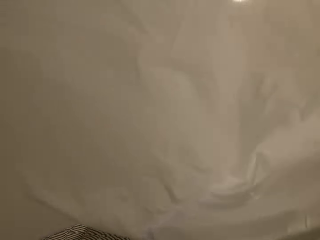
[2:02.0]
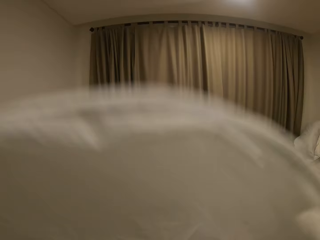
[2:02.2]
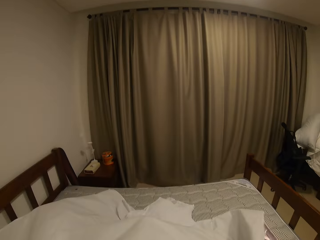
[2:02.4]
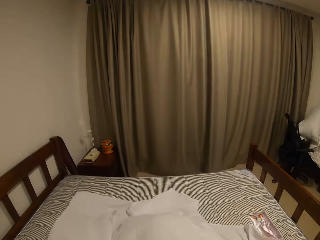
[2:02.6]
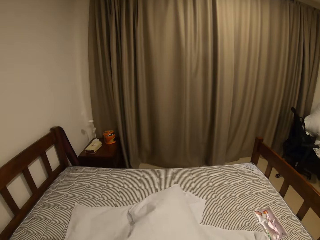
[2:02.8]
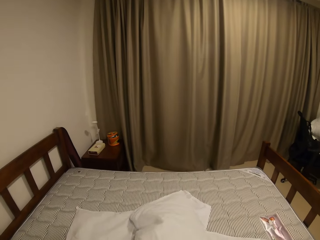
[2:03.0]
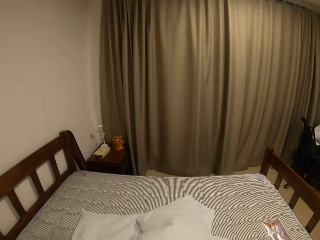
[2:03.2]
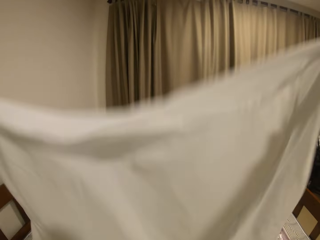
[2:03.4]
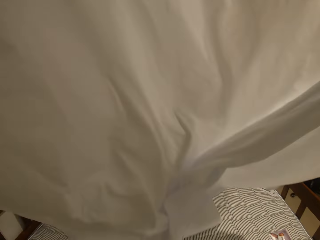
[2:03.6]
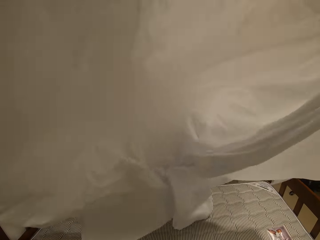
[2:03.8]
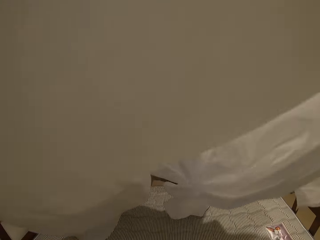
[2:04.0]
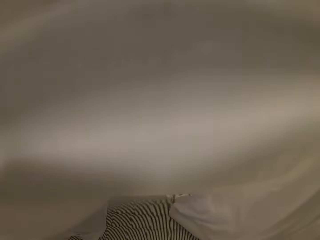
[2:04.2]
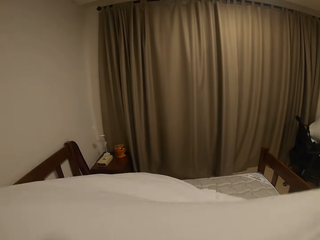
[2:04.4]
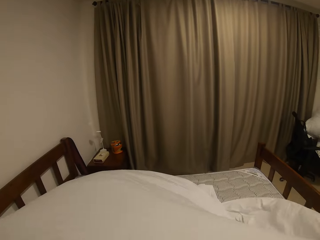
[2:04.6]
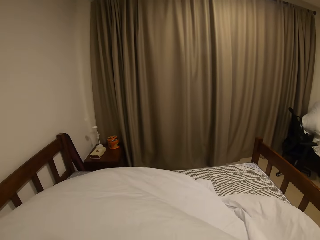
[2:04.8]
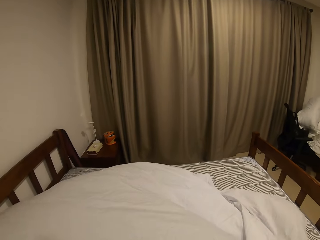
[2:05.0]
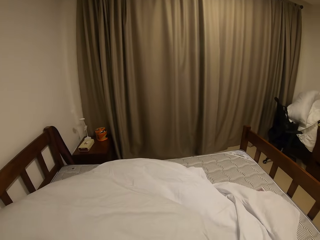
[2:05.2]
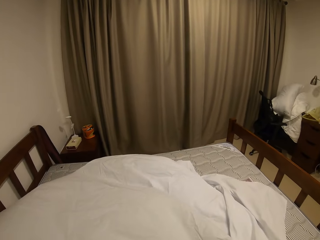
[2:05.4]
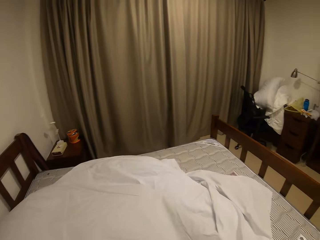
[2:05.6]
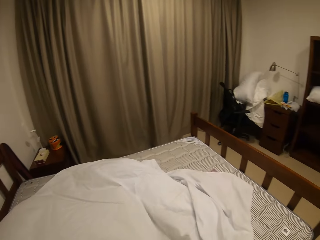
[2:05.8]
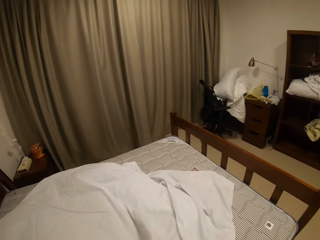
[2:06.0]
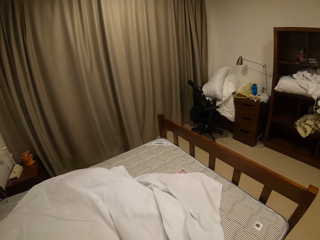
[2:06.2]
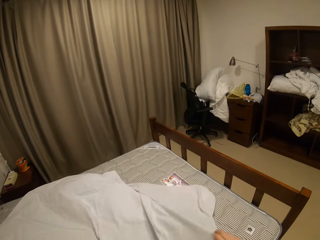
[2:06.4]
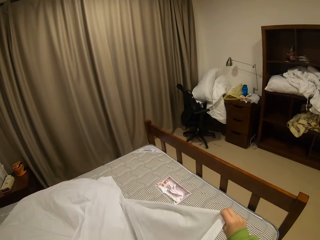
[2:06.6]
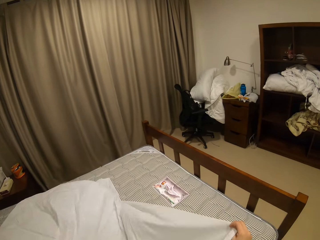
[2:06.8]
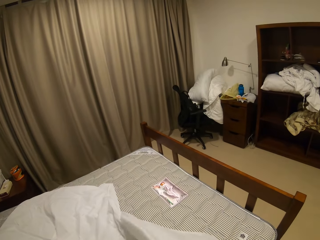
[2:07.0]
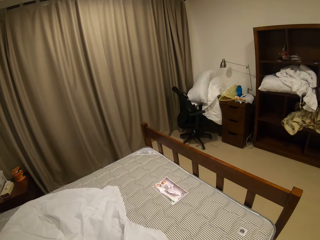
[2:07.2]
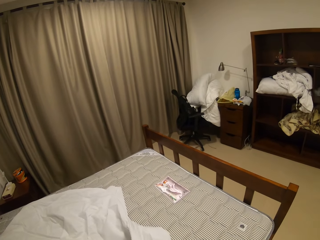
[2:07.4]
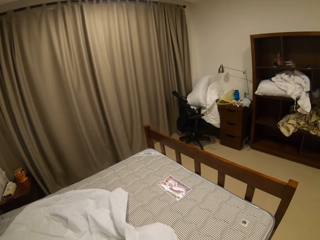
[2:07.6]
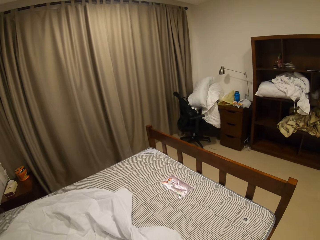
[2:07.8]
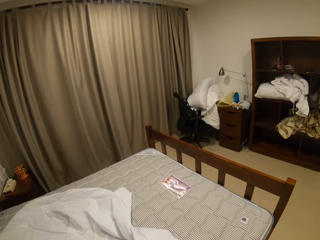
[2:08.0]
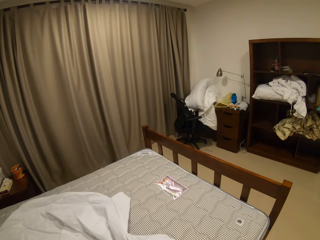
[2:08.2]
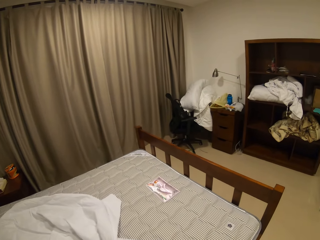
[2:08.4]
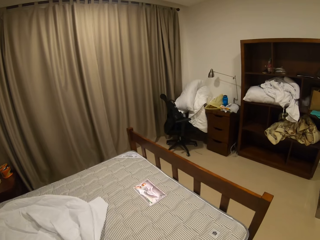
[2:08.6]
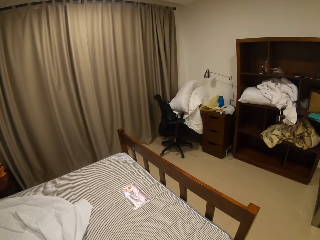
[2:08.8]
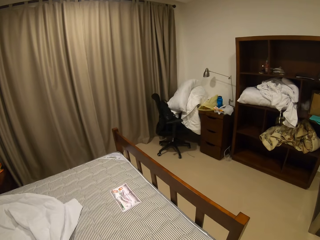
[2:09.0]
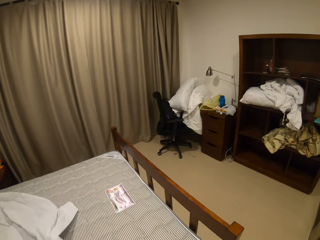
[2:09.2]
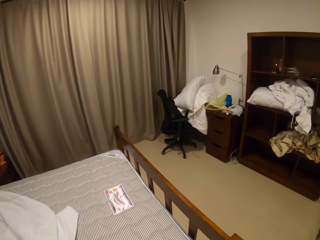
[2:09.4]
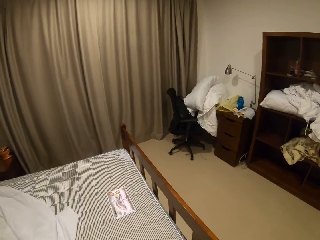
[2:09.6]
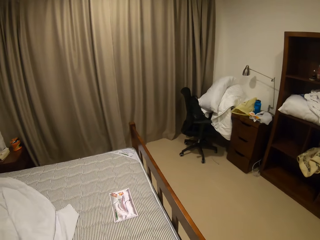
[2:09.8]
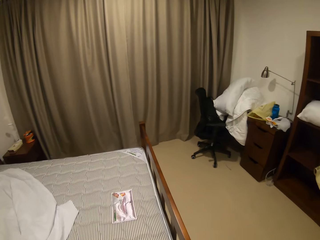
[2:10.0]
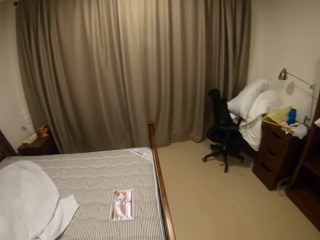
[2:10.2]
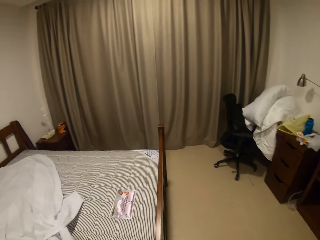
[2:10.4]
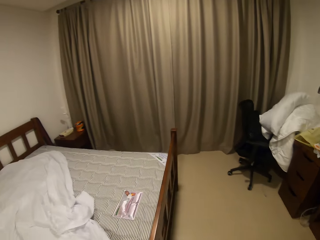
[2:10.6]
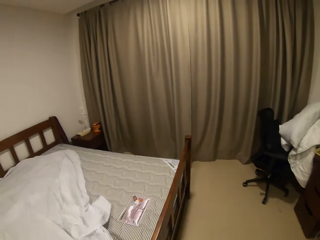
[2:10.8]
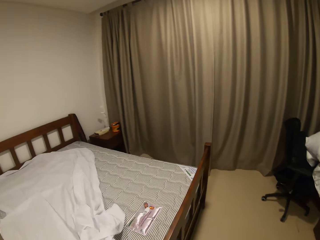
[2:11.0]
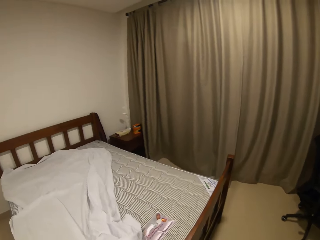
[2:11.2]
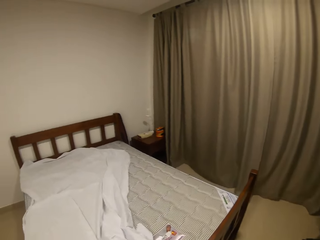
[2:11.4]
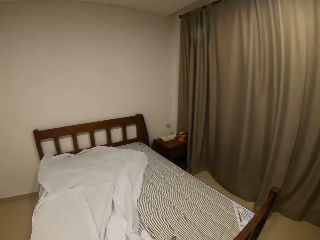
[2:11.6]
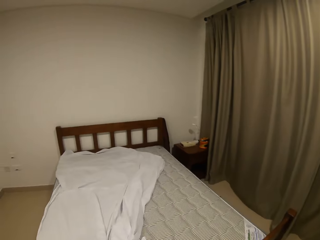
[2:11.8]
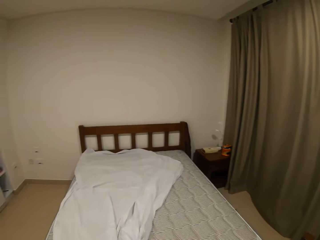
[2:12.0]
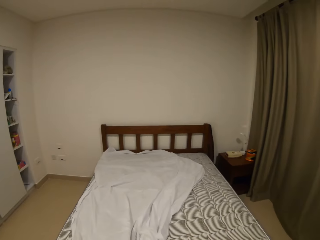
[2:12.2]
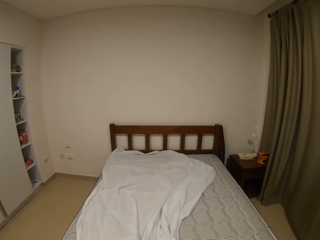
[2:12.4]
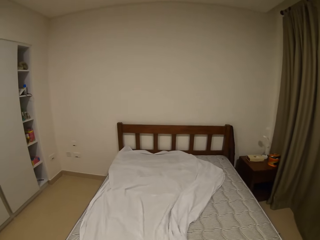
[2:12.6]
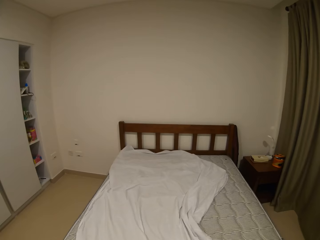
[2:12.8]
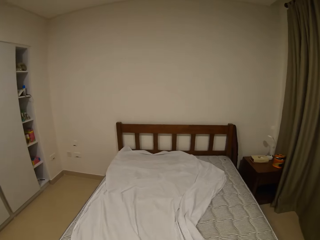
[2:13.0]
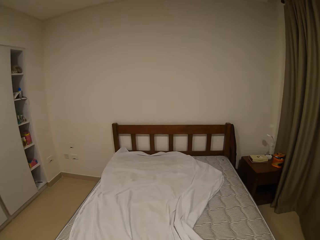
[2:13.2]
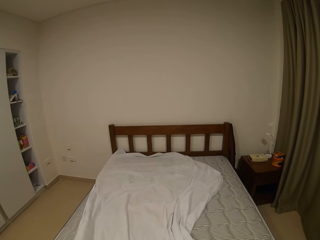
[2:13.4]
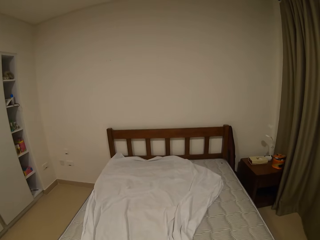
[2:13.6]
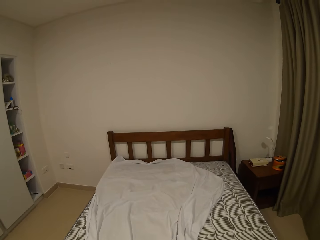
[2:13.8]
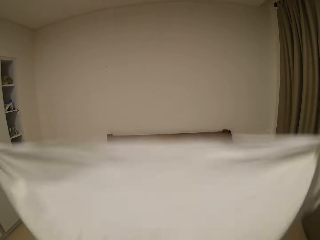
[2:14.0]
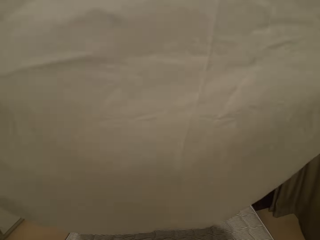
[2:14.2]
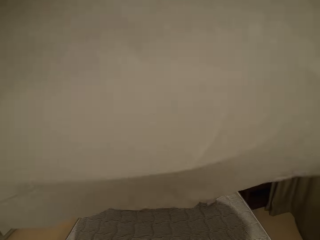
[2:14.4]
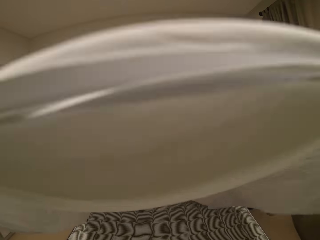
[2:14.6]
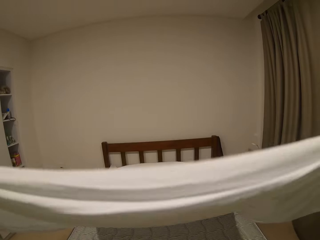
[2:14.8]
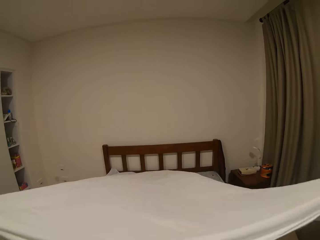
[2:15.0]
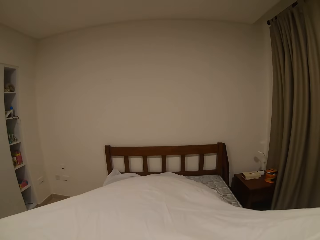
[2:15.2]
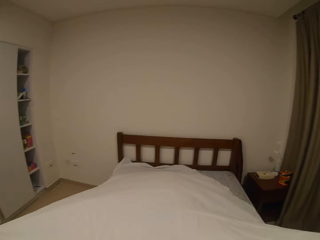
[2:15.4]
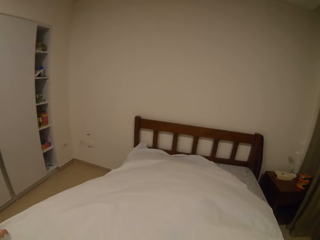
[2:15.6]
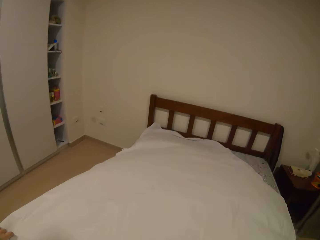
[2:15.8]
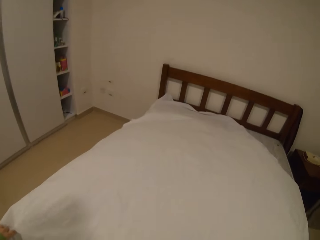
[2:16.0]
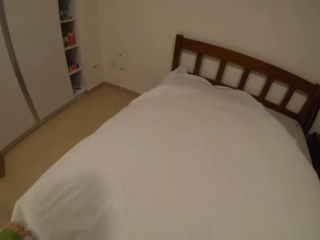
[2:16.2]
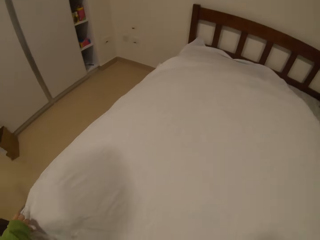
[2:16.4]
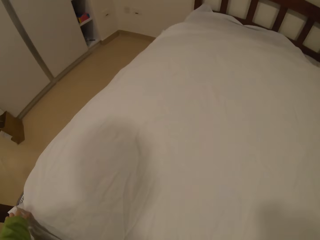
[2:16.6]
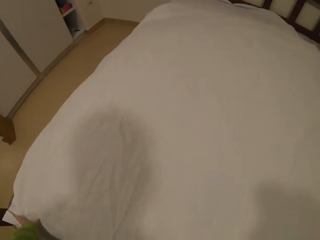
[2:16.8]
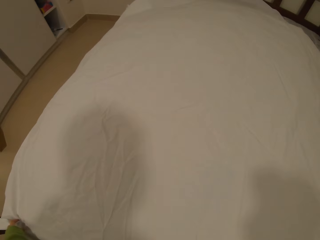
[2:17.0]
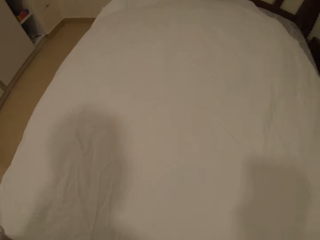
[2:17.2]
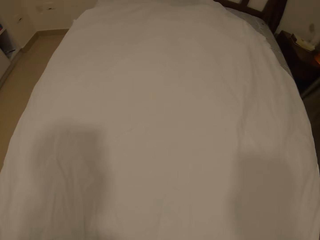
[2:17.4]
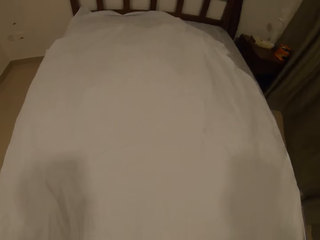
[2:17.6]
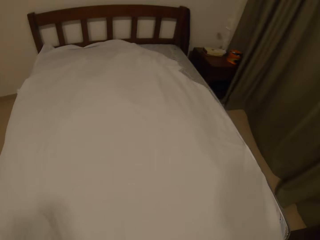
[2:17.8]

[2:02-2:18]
The camera wearer spreads the bed sheet on the bed.

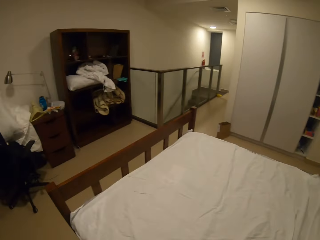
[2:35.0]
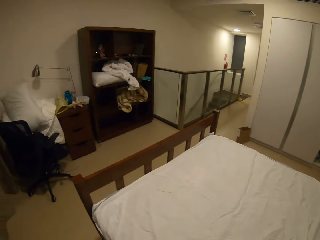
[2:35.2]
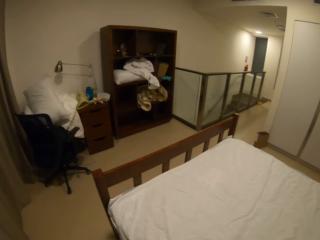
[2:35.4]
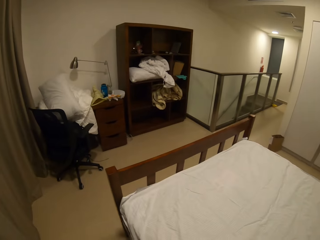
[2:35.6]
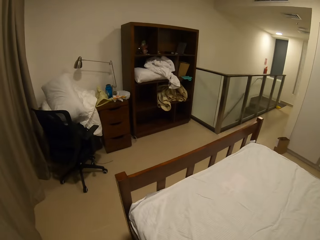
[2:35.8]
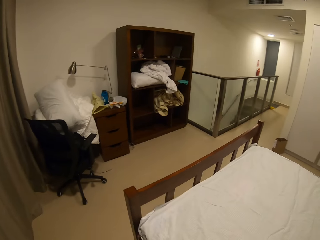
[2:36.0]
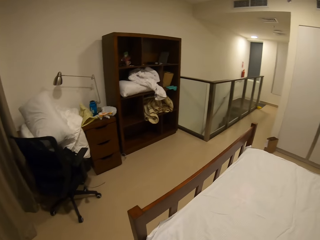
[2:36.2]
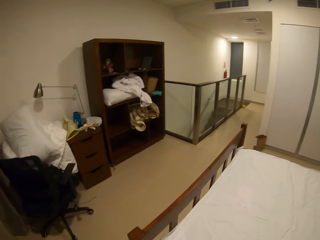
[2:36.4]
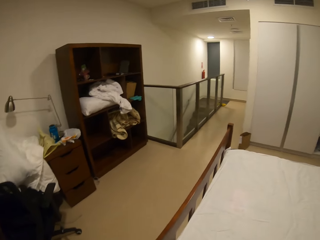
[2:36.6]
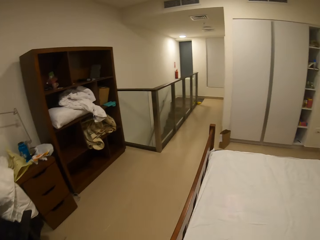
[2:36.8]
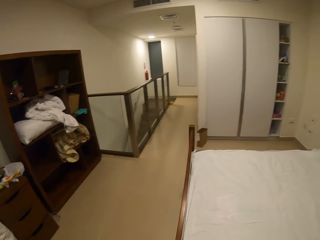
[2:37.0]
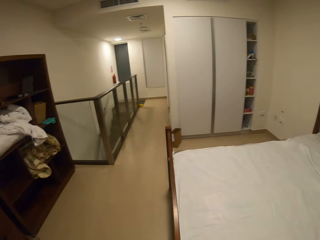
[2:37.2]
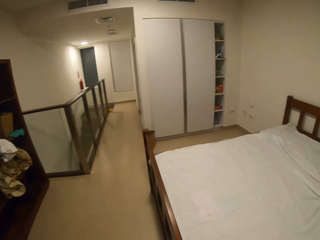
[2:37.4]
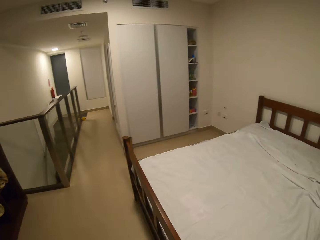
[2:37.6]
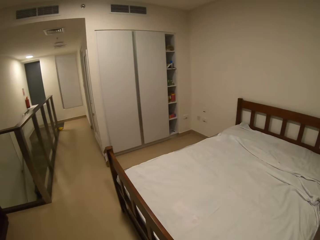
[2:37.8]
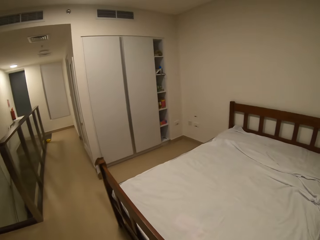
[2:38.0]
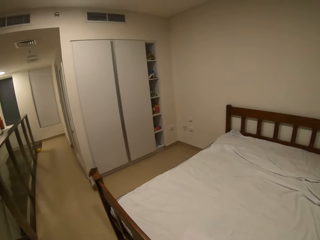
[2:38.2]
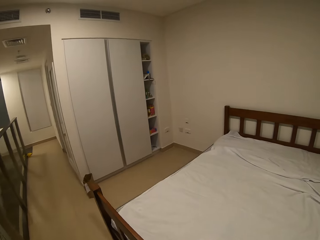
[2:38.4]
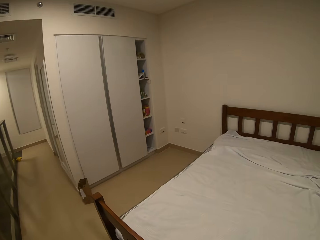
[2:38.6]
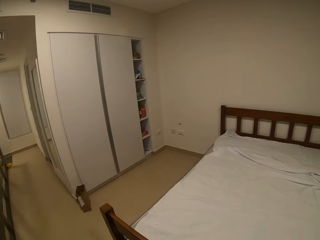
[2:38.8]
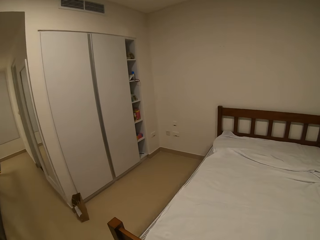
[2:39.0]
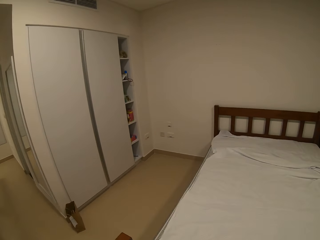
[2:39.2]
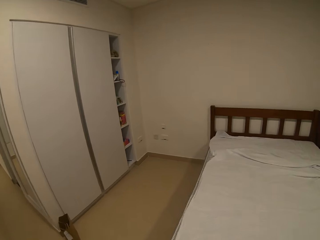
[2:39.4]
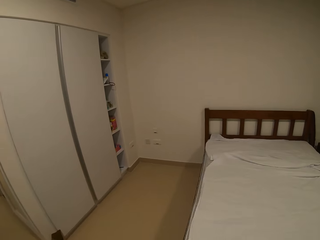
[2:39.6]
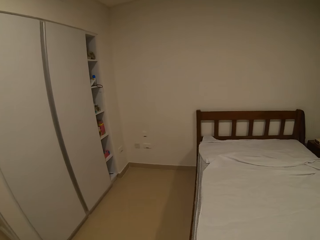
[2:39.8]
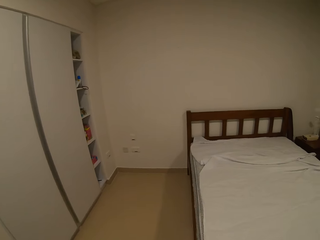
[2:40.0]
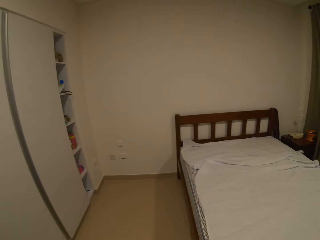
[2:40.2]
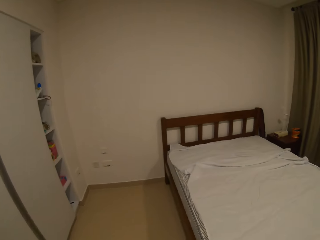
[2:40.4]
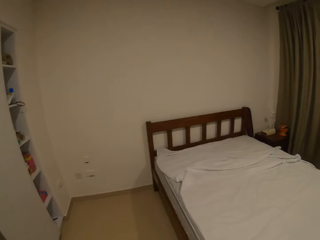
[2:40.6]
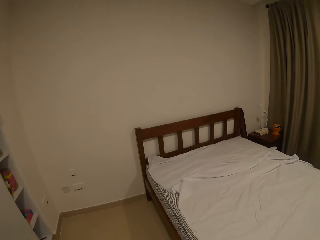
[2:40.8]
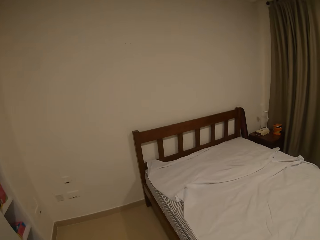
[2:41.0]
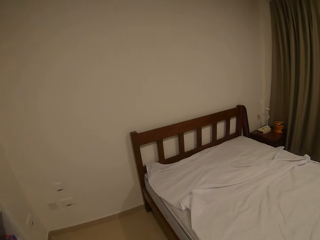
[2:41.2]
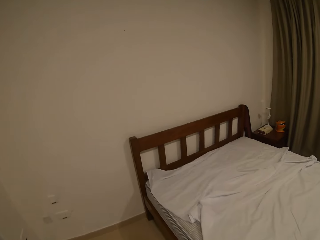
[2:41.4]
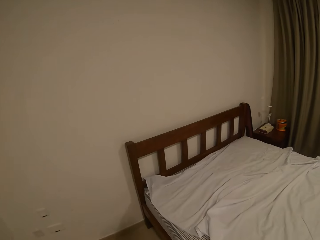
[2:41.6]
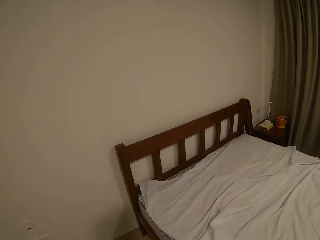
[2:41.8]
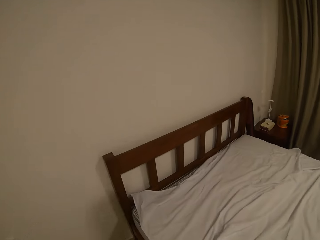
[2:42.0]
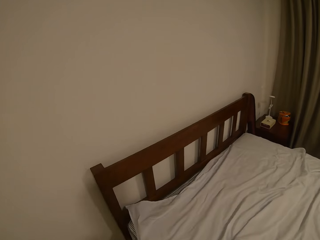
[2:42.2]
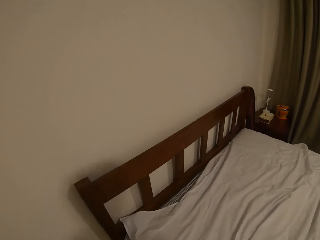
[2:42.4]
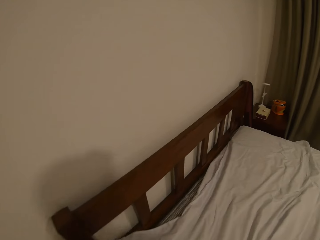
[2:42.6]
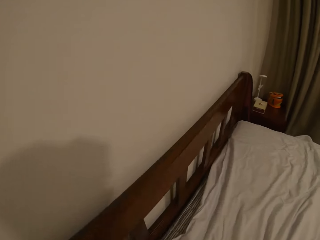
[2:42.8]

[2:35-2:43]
The camera wearer walks around the bed.
